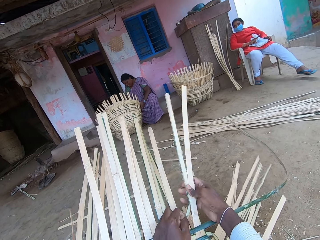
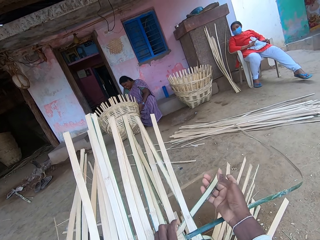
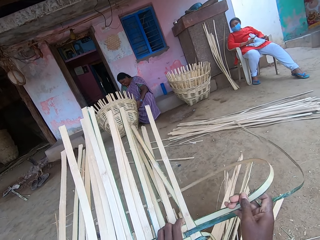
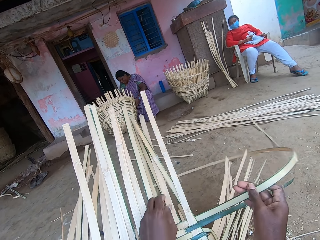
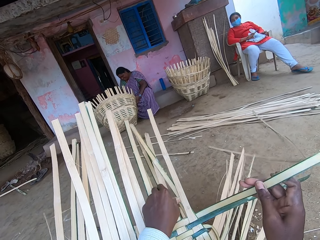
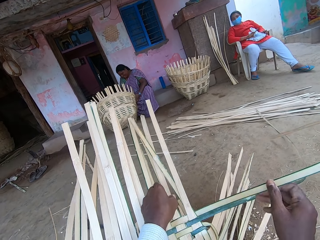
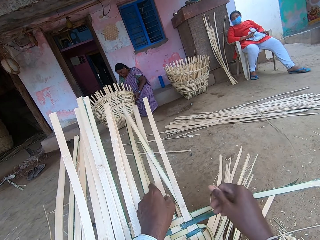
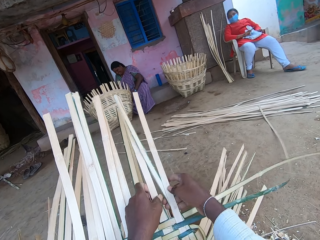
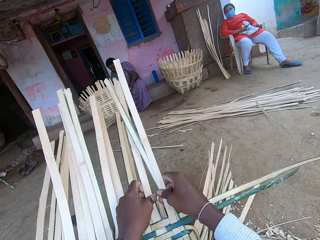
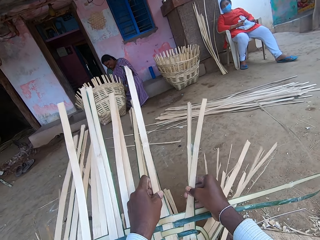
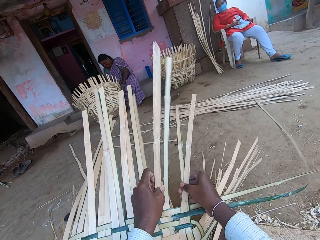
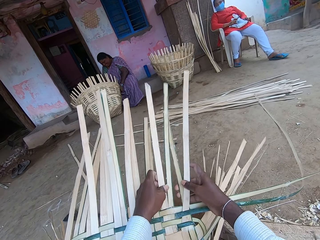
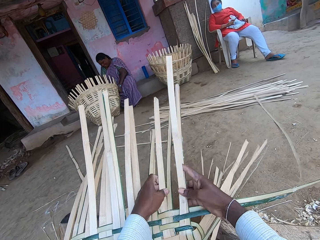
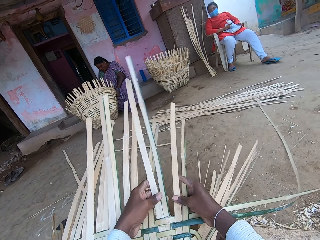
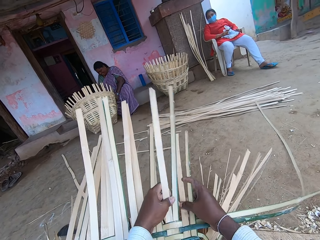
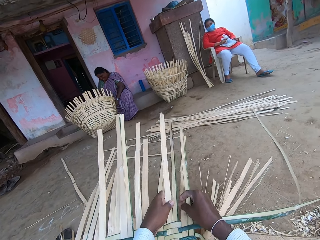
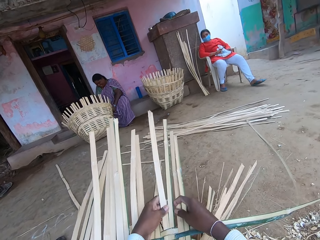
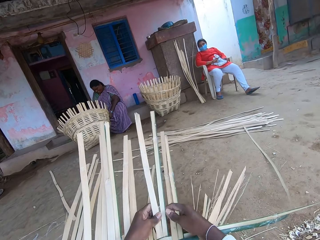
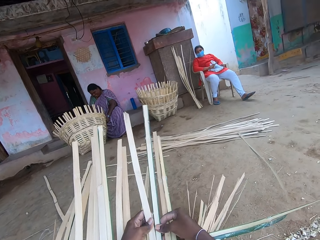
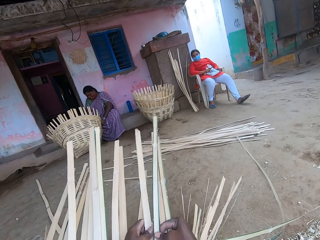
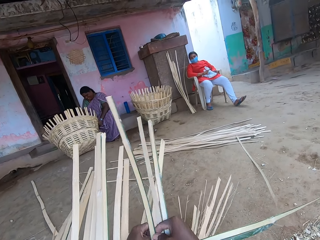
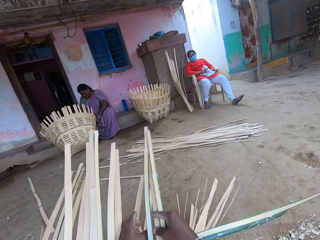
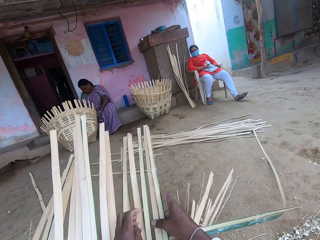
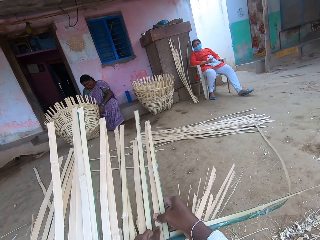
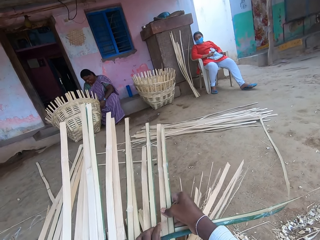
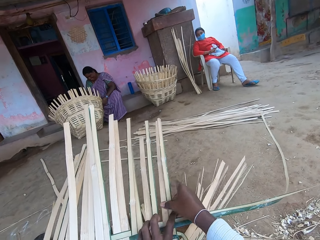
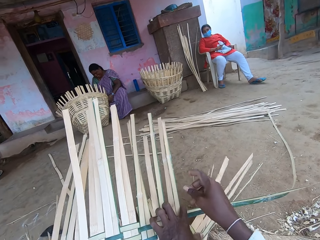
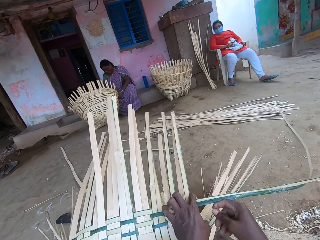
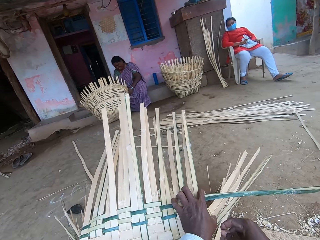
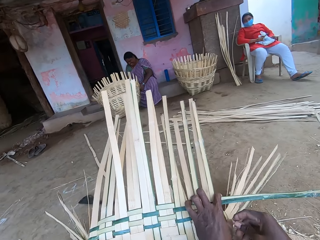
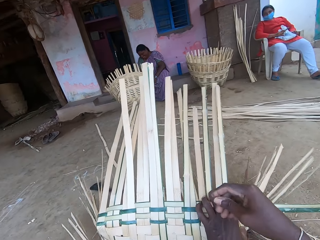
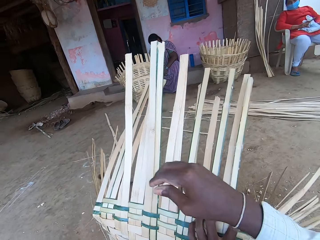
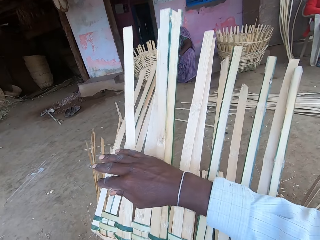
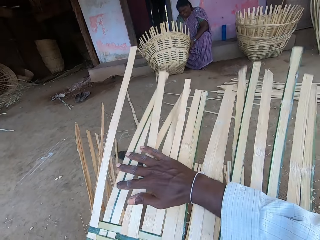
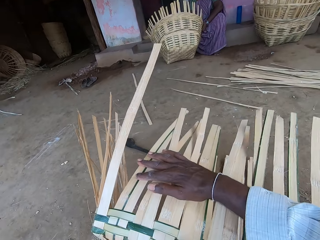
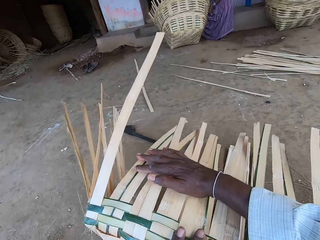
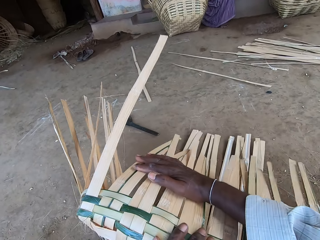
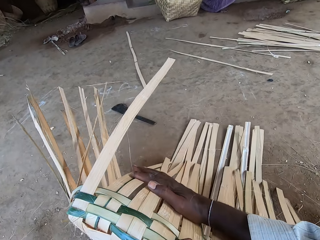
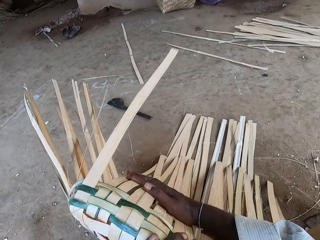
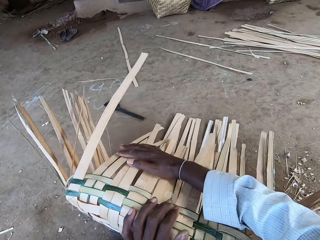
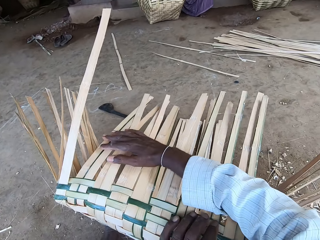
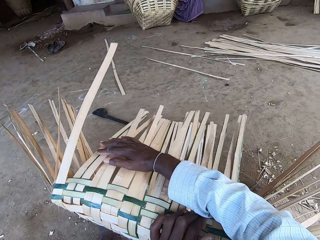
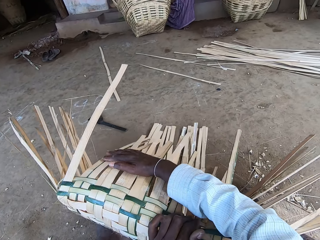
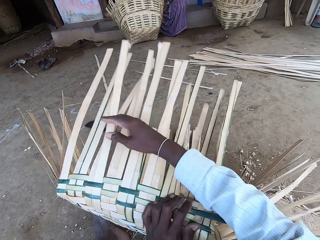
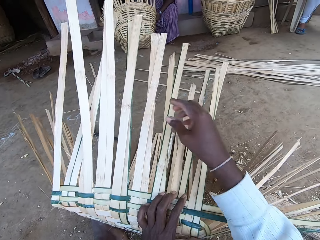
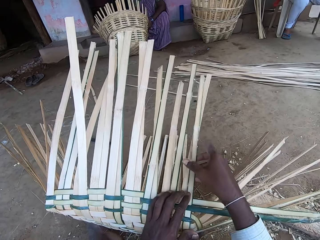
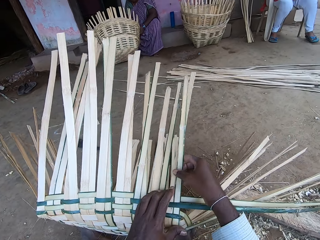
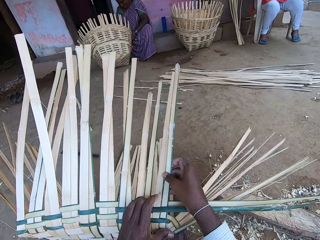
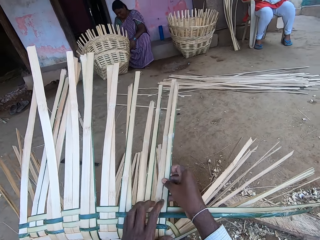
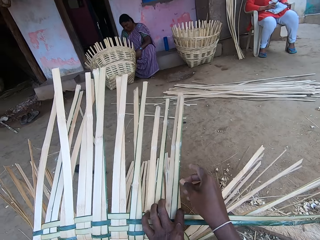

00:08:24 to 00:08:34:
The camera wearer presses the reeds with the right hand.

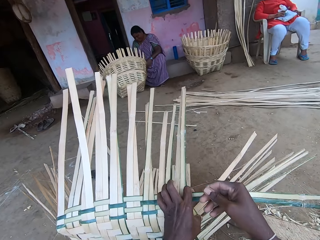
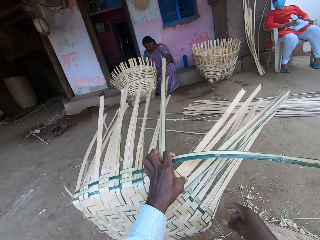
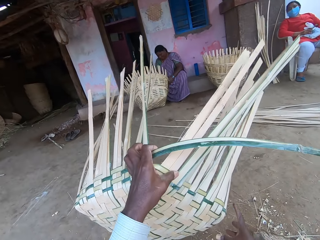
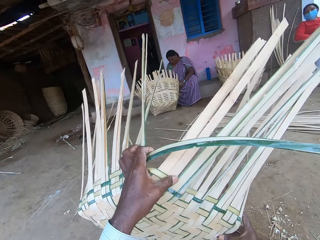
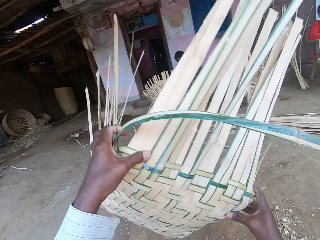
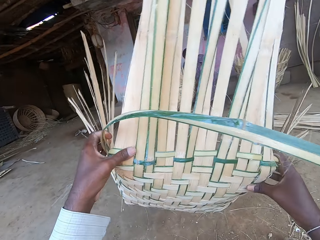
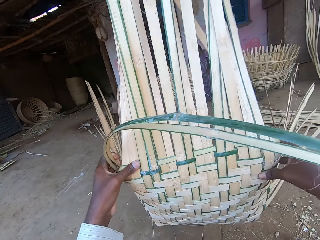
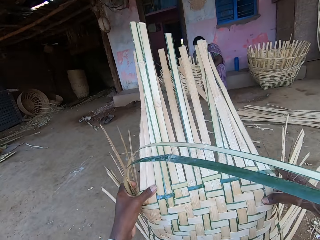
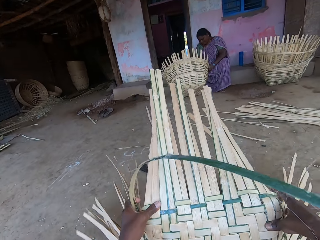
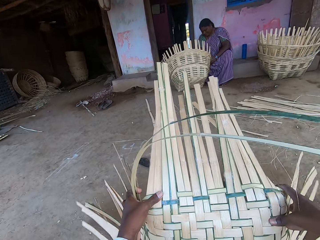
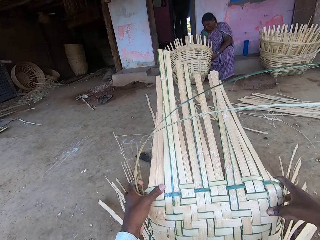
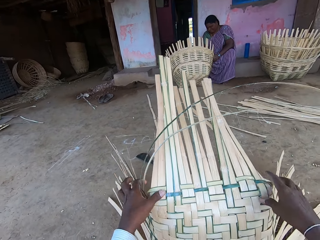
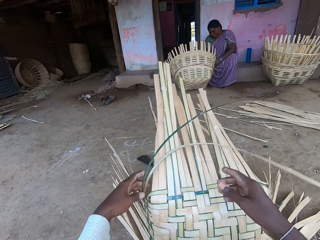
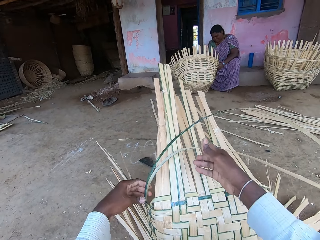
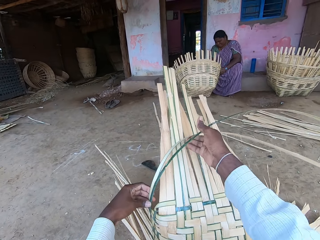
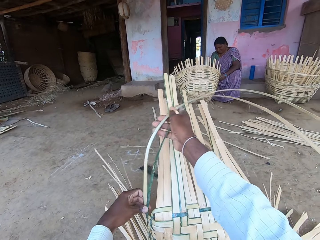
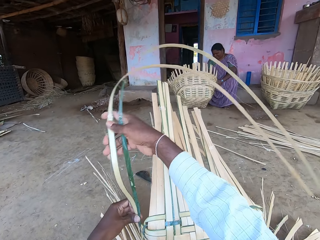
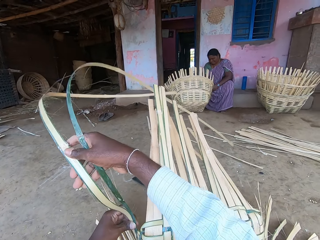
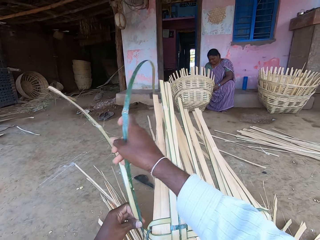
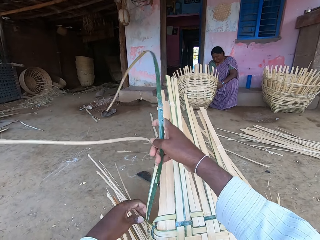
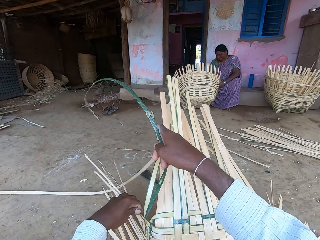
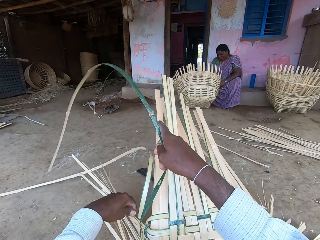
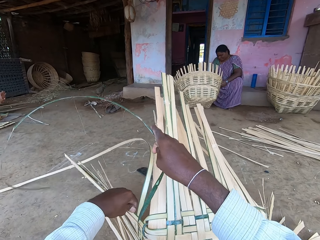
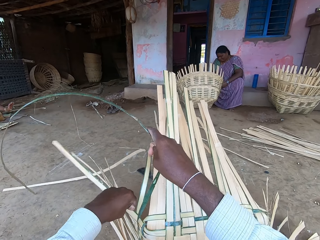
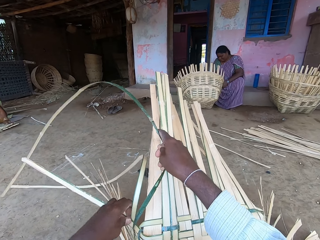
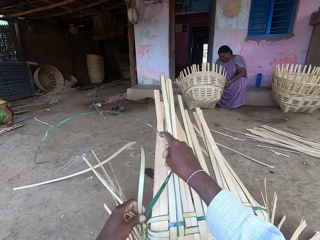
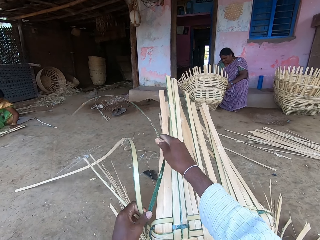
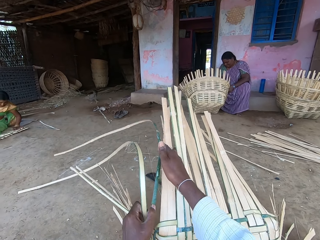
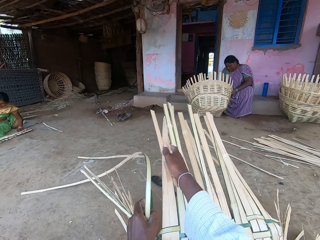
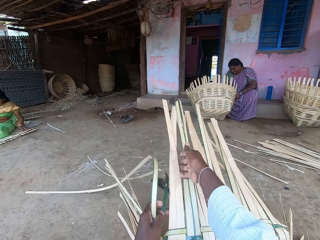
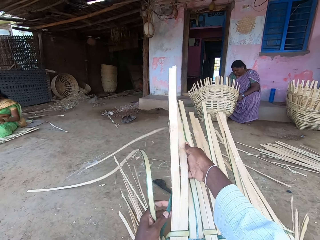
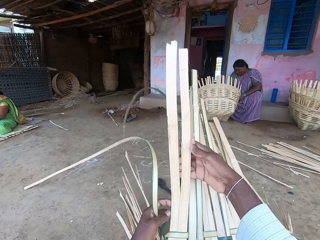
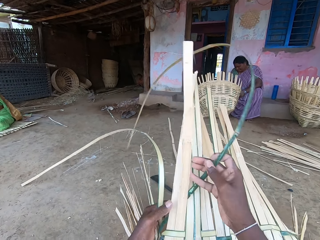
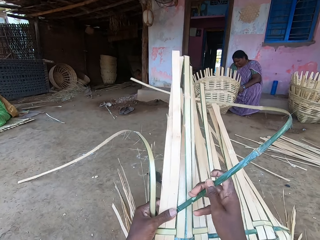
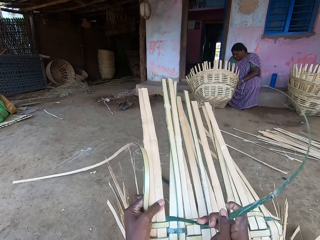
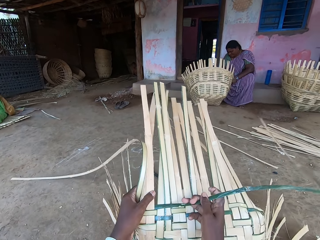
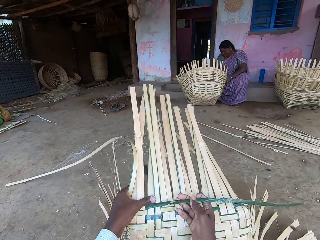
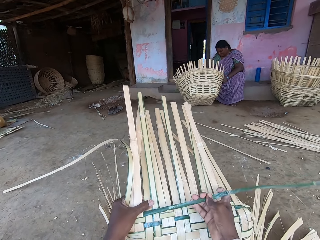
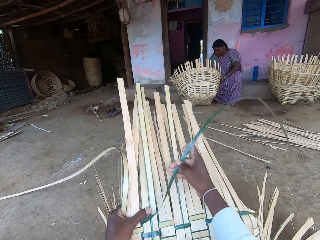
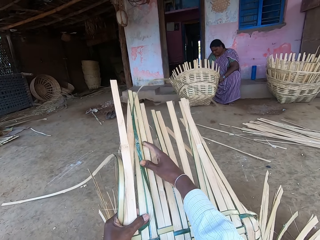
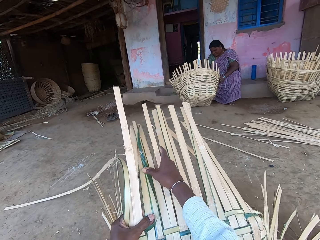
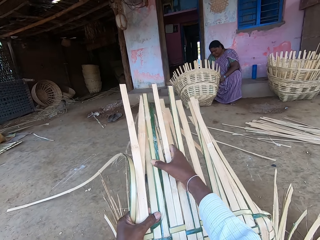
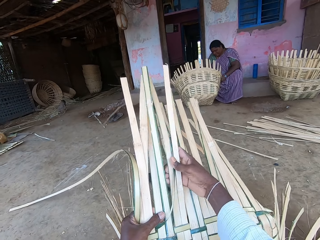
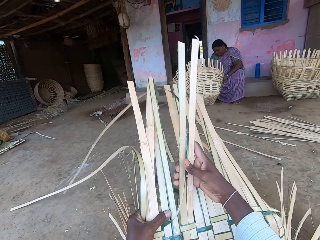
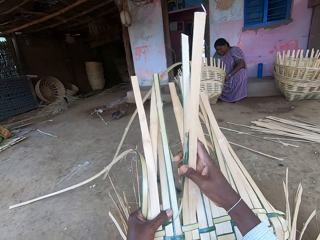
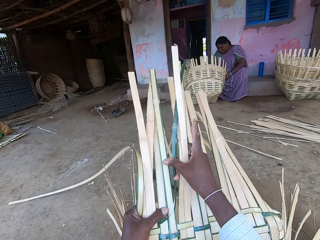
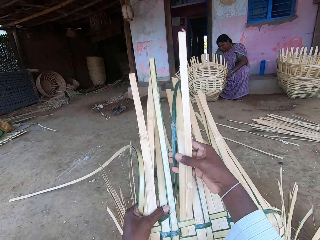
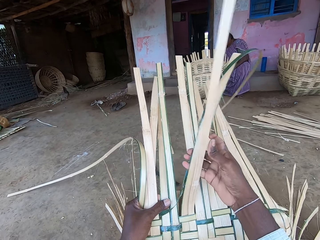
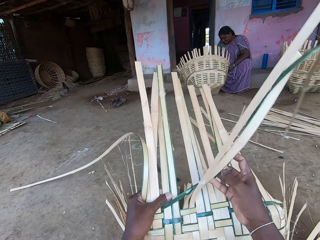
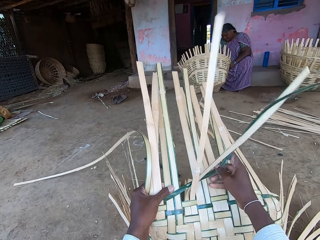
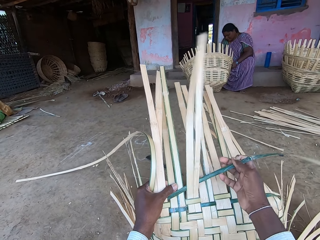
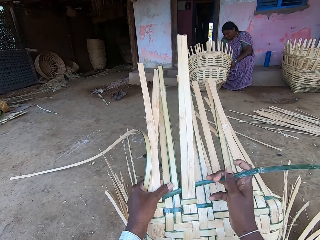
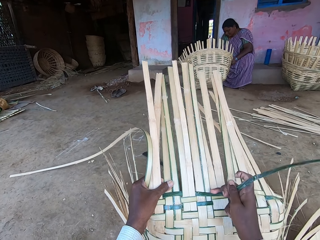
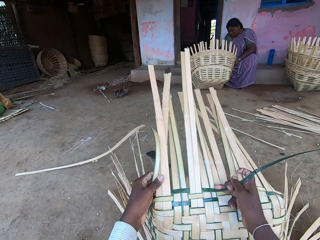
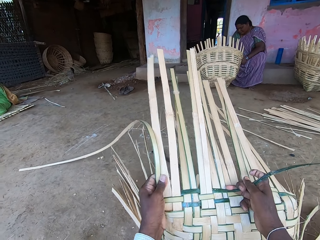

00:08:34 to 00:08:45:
The camera wearer turns the basket on the ground with both hands. They weave the basket with reeds with both hands.
